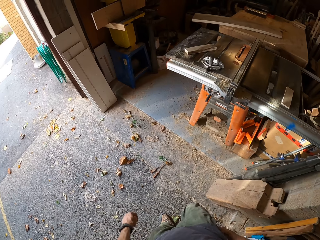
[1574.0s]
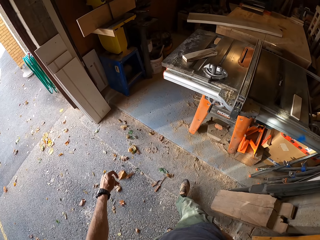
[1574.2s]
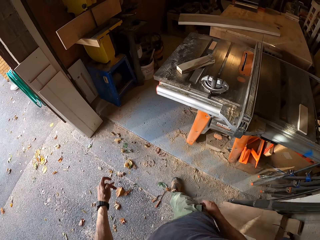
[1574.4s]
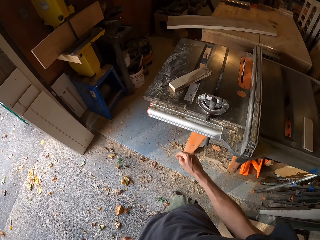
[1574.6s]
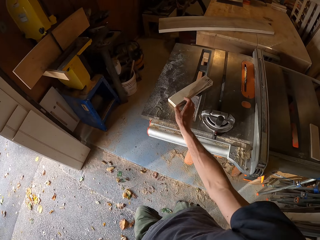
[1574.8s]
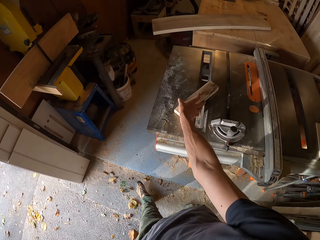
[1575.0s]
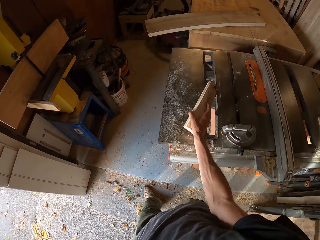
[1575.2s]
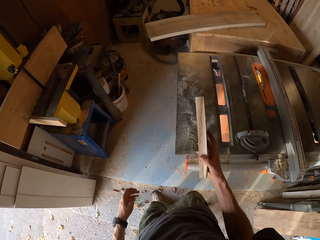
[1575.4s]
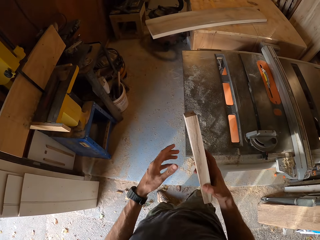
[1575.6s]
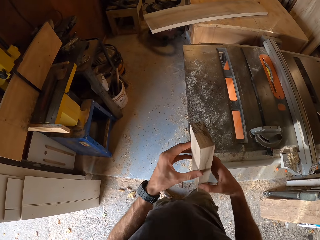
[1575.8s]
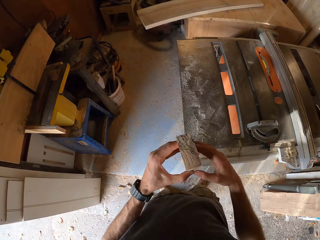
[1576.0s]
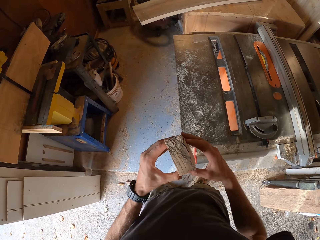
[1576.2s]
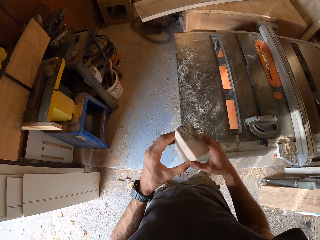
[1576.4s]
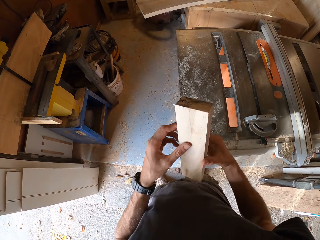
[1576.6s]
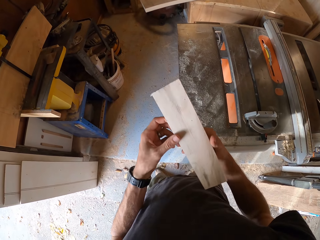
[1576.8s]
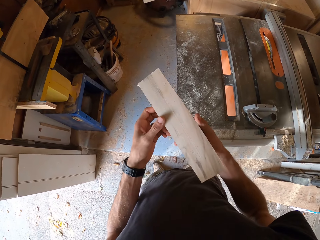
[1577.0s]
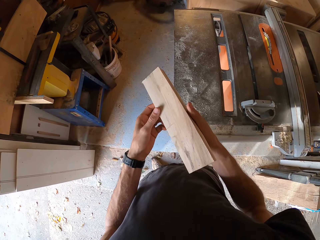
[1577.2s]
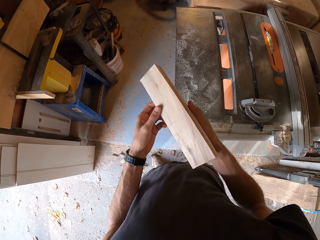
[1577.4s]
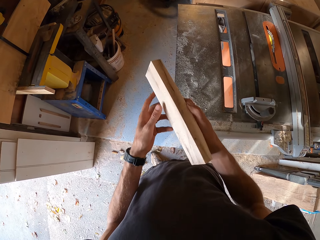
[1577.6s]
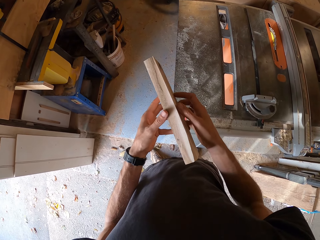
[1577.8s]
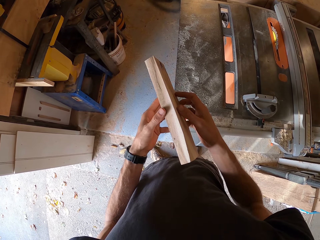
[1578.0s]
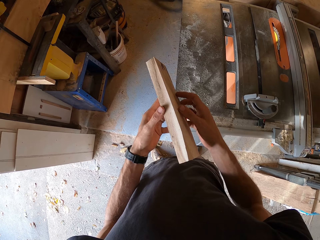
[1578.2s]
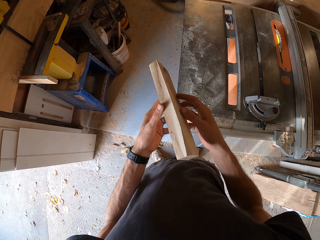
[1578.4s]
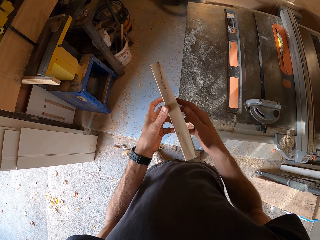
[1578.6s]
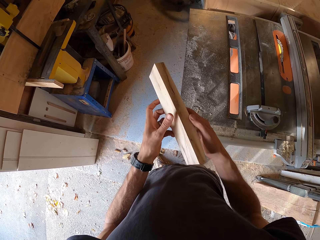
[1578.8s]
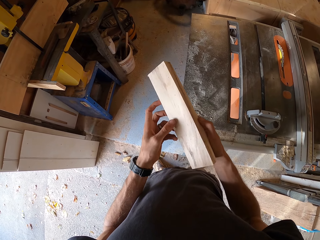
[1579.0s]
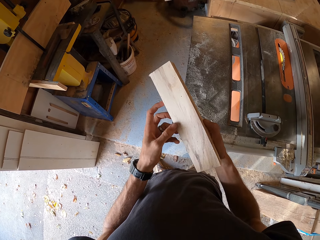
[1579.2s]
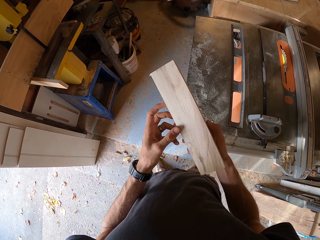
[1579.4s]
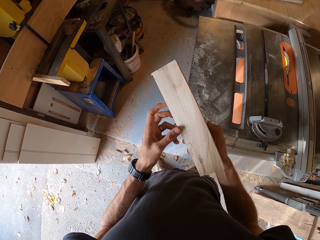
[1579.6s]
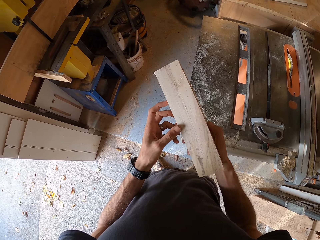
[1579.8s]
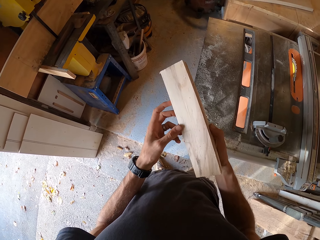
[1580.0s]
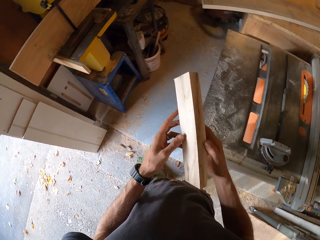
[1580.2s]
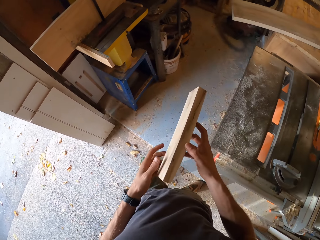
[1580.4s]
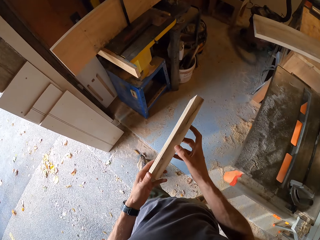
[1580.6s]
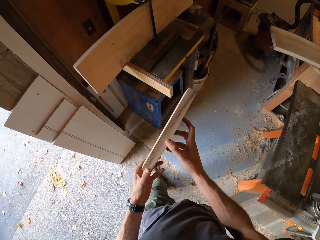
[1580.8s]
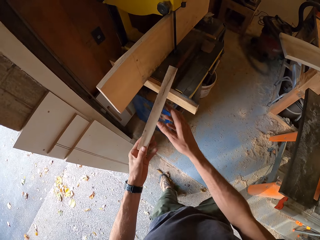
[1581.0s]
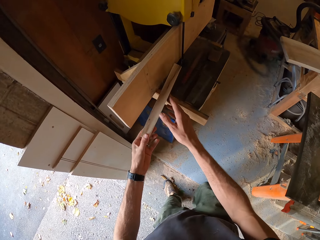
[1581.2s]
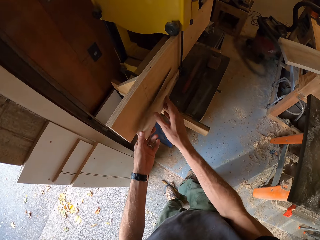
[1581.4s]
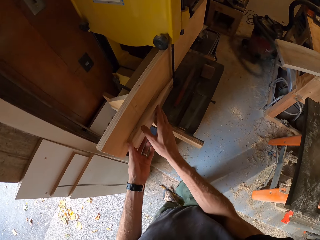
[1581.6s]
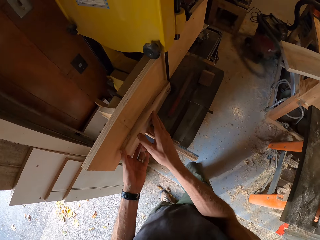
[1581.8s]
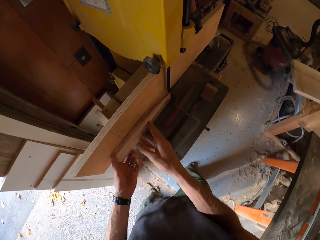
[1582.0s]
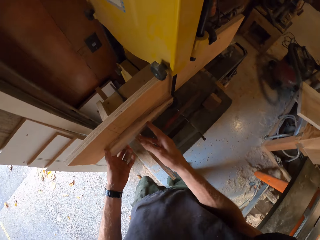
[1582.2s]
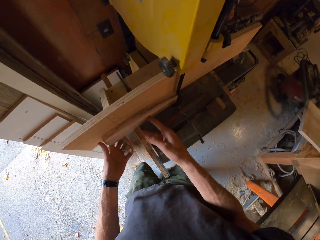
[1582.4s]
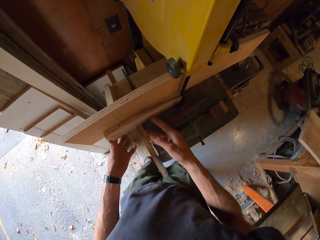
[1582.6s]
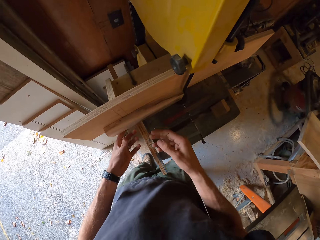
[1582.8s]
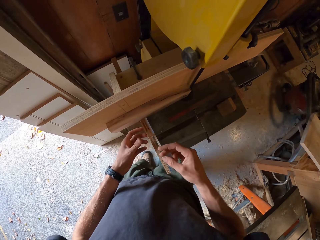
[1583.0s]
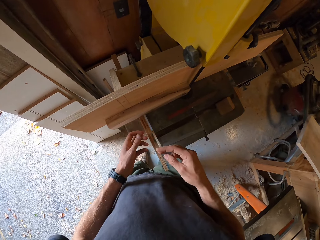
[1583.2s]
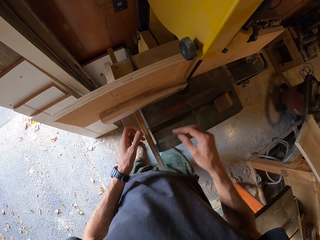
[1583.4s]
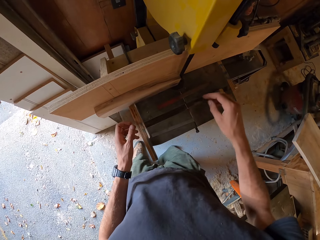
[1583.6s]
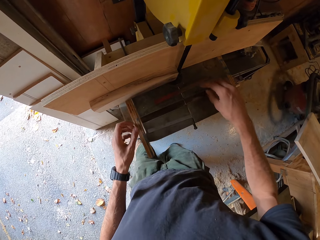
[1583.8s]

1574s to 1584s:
The camera wearer picks the piece of wood on the table saw with his right hand. He moves the piece of wood in his hands. He looks at the piece of wood. He places the piece of wood on a band saw.

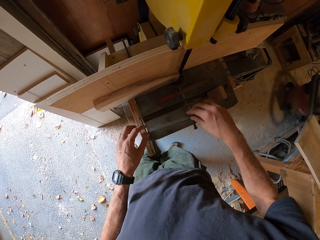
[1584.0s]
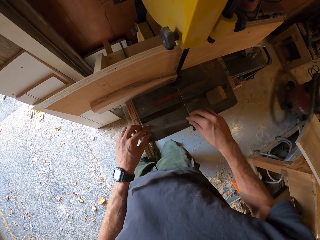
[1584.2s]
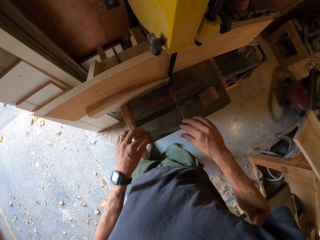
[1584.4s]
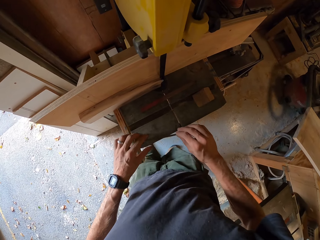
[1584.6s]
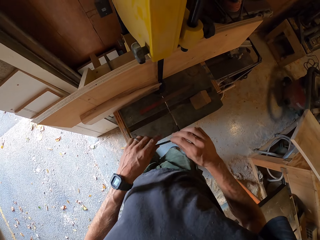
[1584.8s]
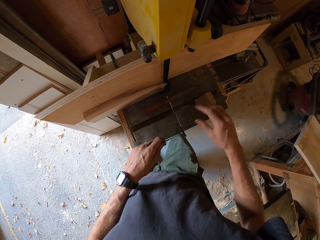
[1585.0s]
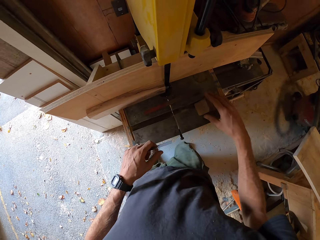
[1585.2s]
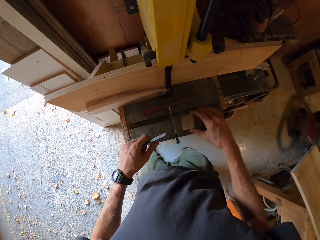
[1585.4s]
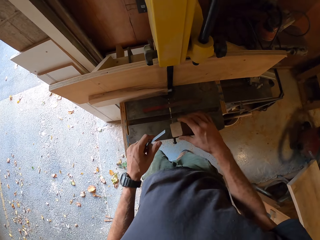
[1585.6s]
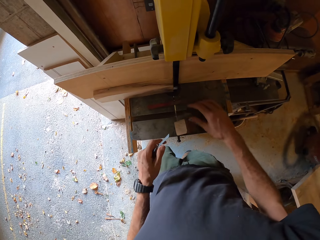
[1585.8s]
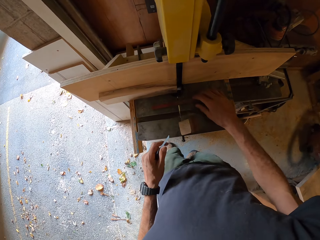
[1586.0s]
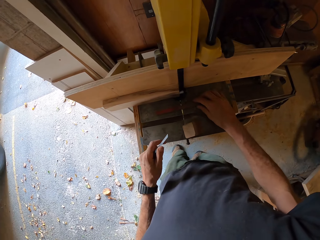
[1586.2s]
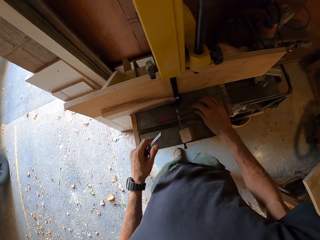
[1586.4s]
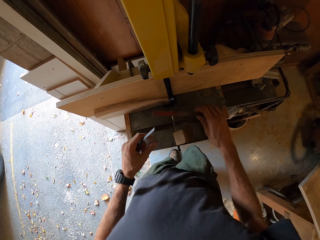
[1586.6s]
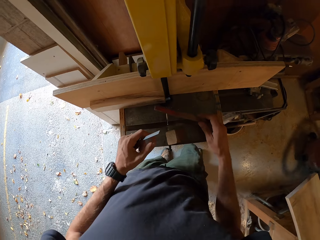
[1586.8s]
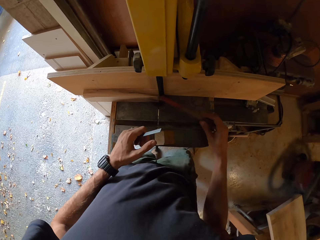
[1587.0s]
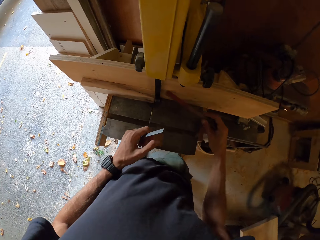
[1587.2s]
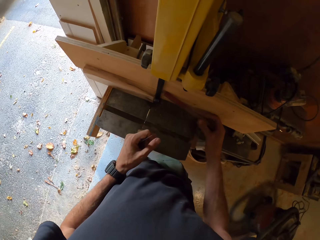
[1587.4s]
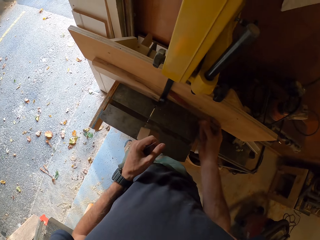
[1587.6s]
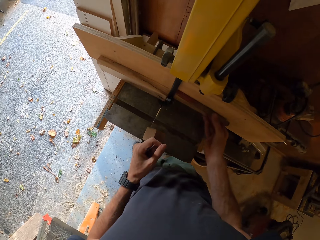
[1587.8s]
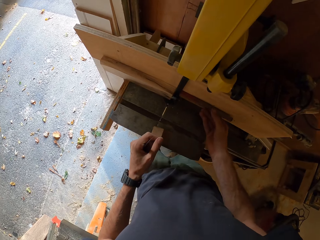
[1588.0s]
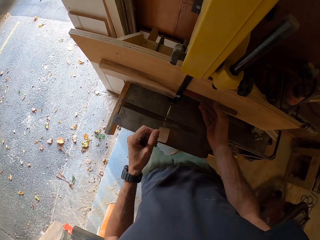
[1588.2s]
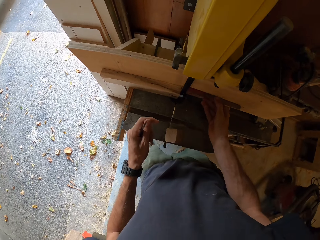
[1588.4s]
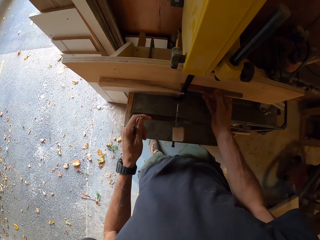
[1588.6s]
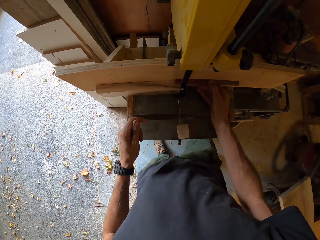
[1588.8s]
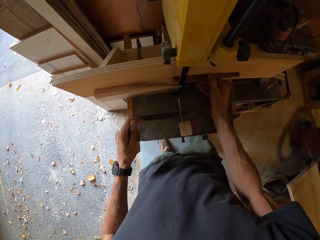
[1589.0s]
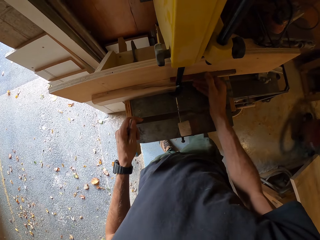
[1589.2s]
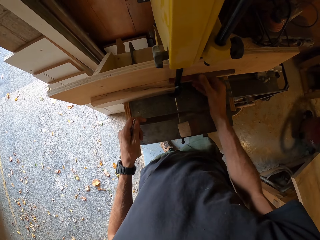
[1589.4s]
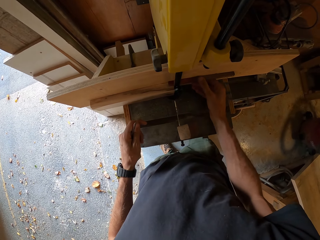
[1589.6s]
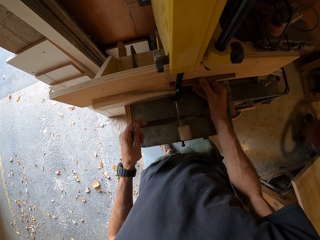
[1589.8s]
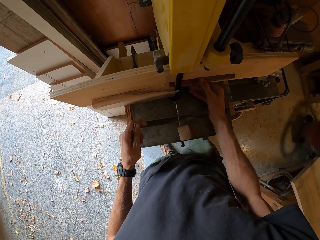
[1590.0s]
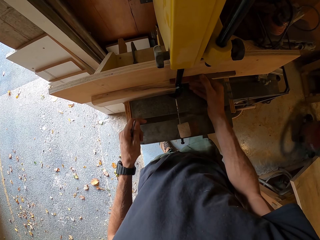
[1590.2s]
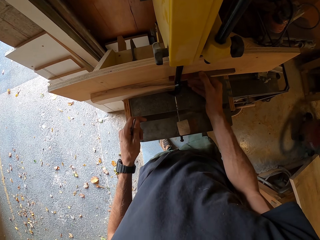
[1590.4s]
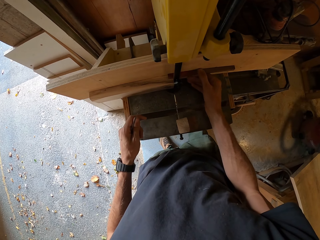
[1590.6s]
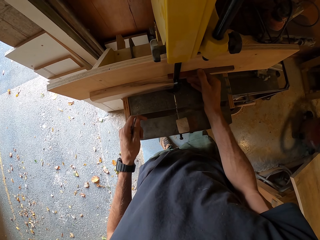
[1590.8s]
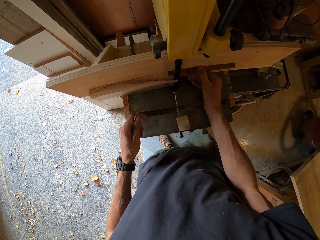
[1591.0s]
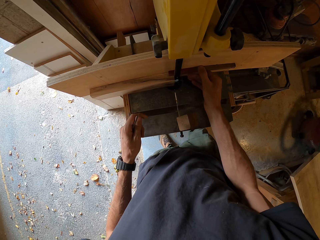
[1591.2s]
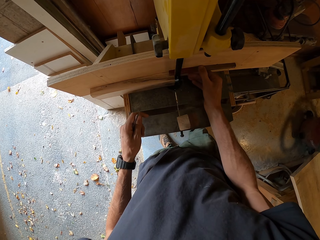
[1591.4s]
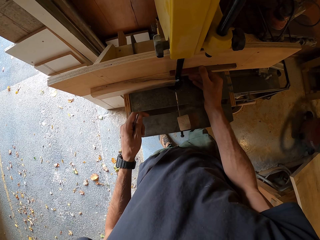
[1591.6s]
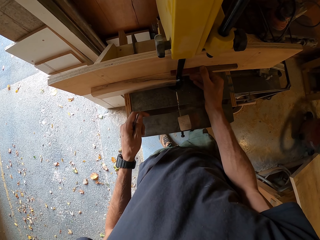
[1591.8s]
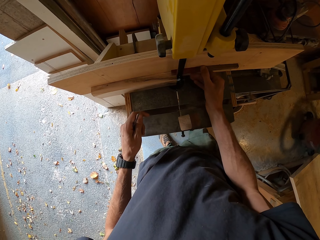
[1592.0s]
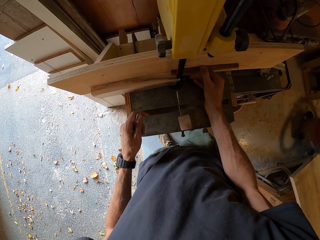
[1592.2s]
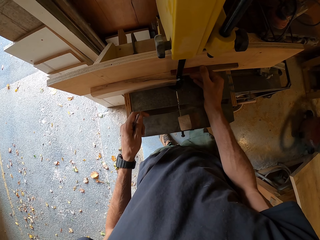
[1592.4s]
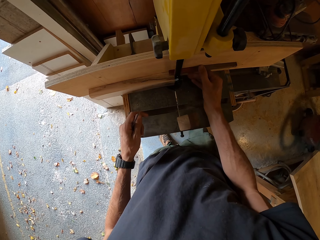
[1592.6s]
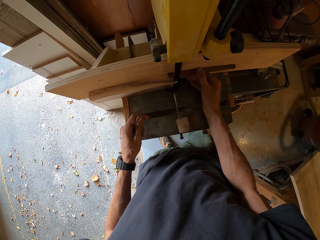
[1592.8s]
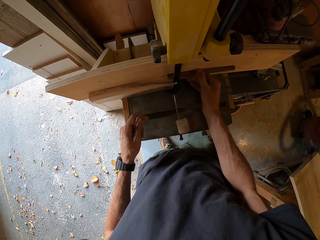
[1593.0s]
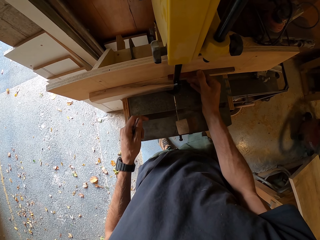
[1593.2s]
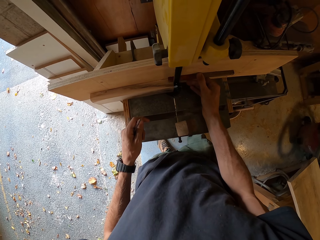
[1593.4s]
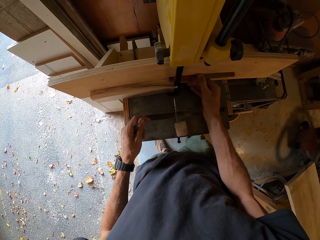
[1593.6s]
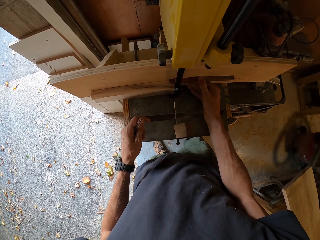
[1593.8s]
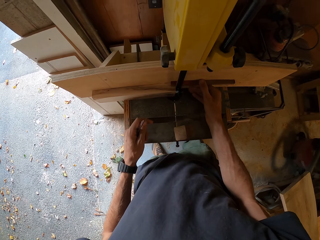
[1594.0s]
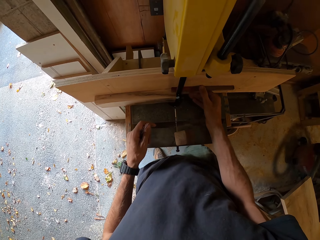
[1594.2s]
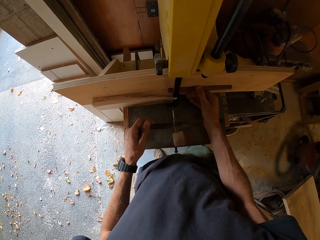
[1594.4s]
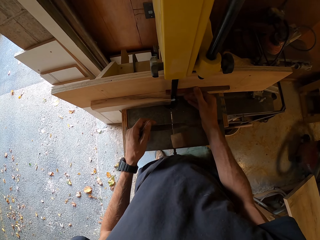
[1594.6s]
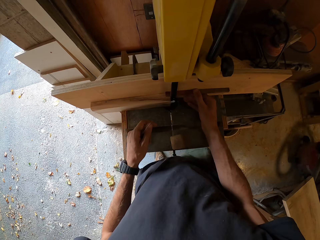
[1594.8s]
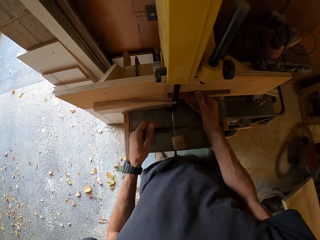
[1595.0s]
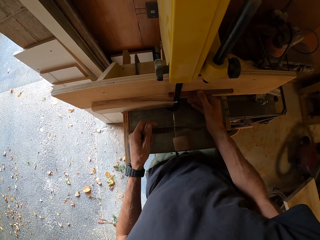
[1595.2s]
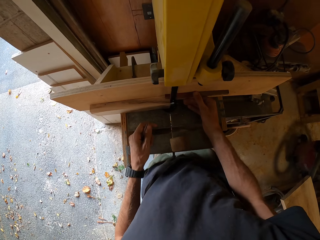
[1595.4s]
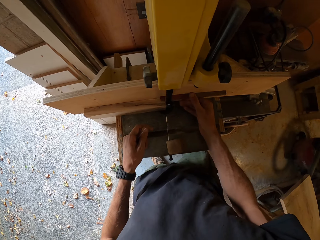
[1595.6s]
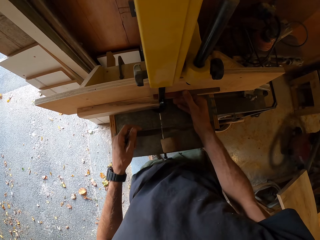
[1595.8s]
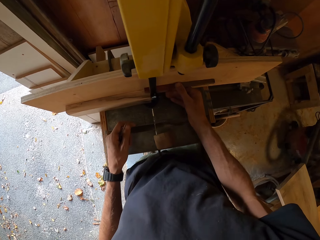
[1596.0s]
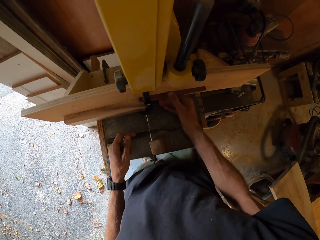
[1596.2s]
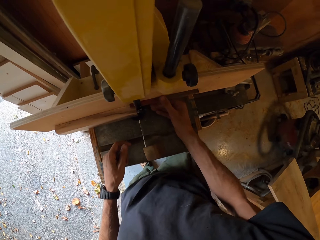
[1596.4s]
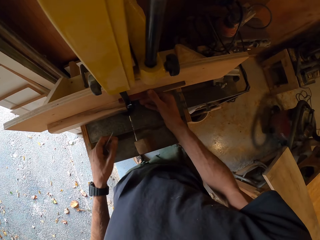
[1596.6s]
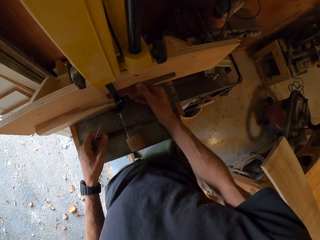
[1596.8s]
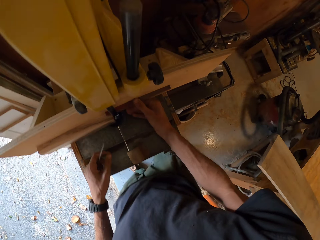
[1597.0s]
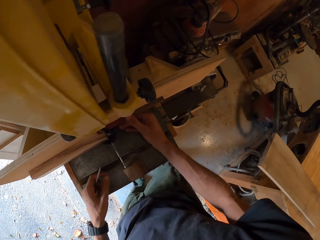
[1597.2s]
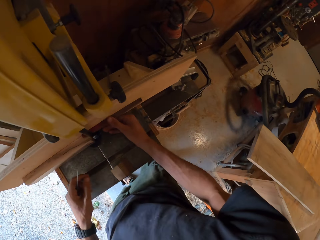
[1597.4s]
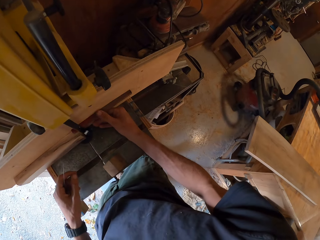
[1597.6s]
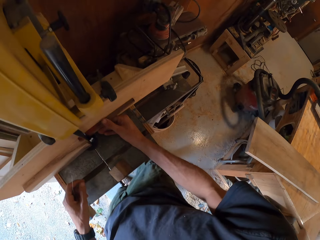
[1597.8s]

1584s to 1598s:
The camera wearer moves an iron on the band saw with his hands. He collects something. He moves a small piece of wood on the band saw with his right hand. He moves a piece of wood on the band saw with his right hand. He fits something on the wood. He does something.
